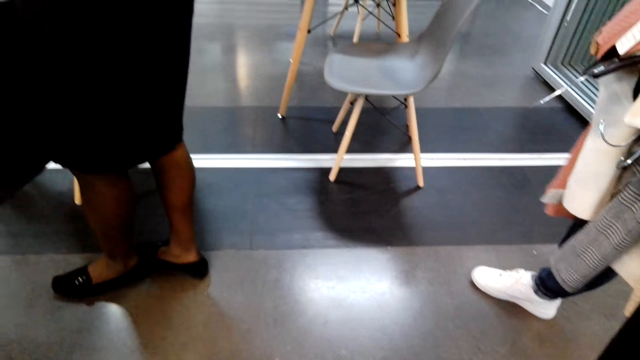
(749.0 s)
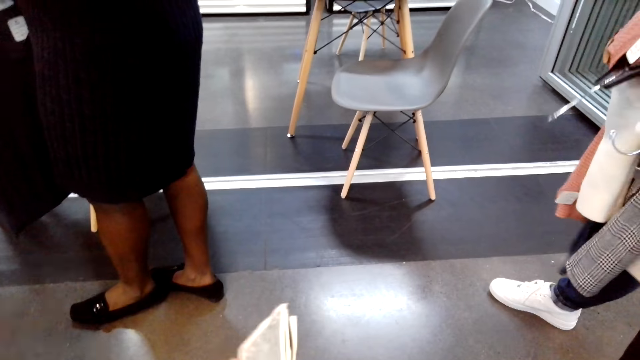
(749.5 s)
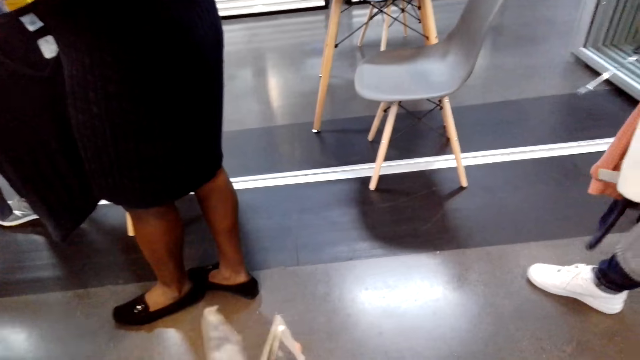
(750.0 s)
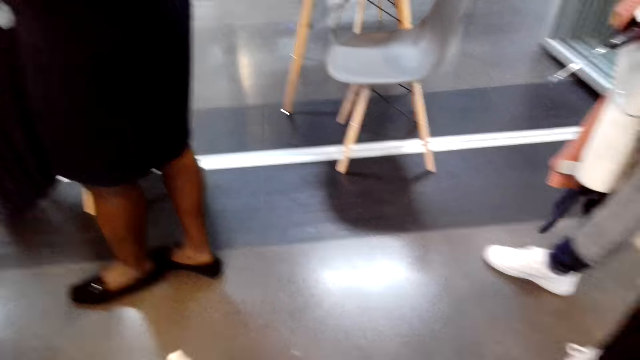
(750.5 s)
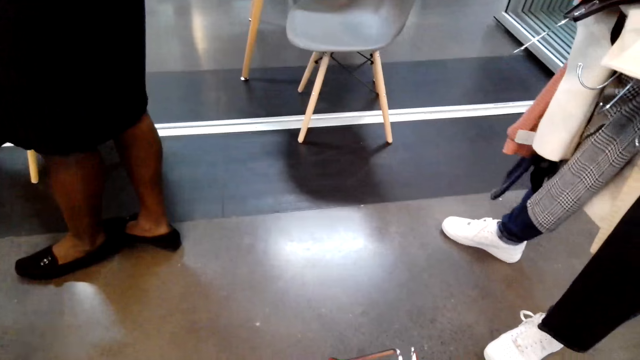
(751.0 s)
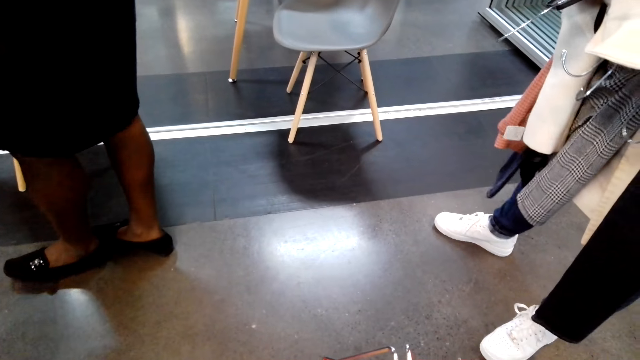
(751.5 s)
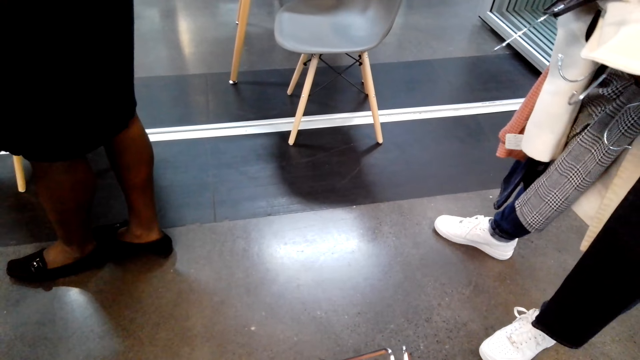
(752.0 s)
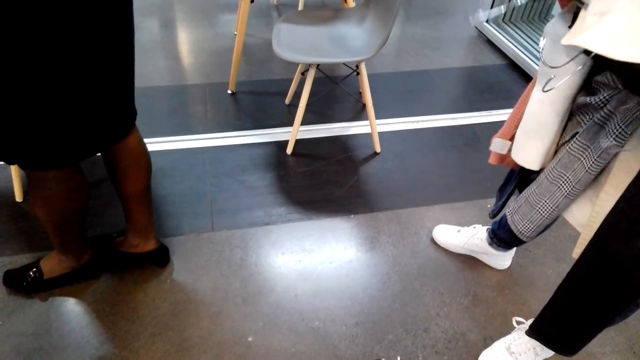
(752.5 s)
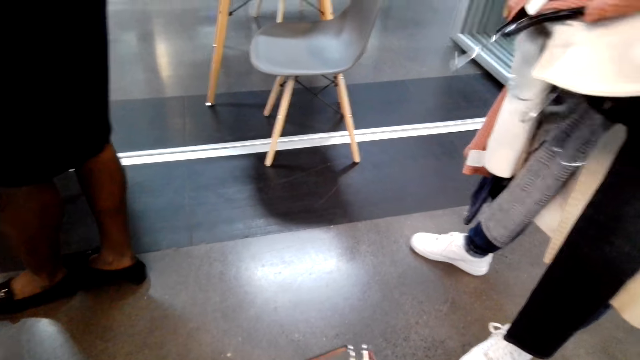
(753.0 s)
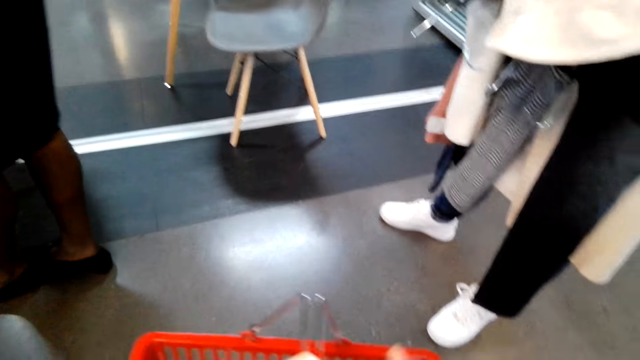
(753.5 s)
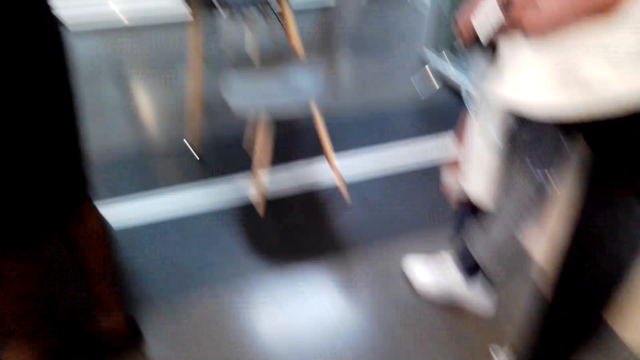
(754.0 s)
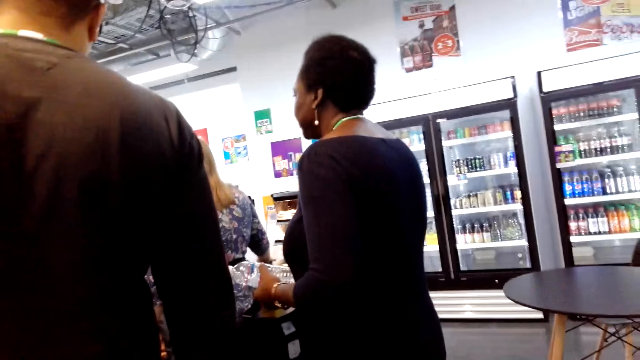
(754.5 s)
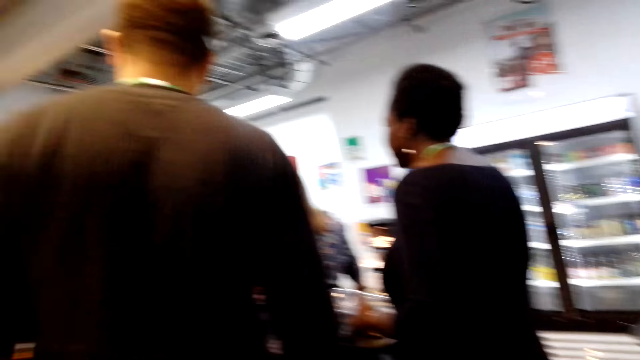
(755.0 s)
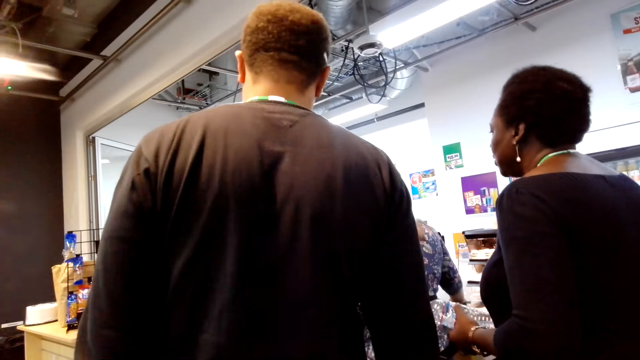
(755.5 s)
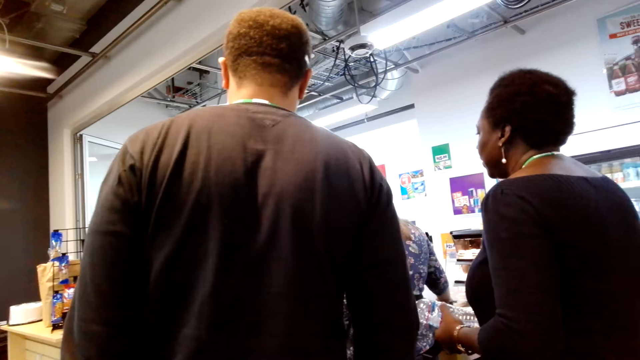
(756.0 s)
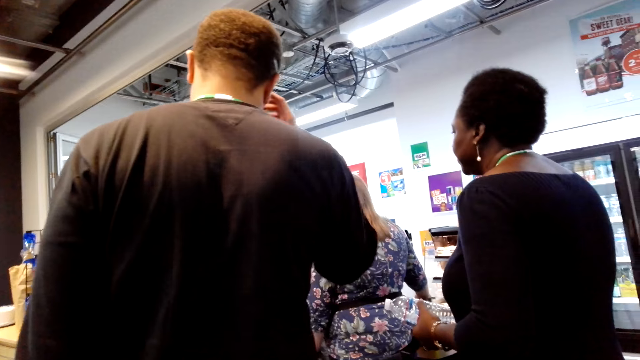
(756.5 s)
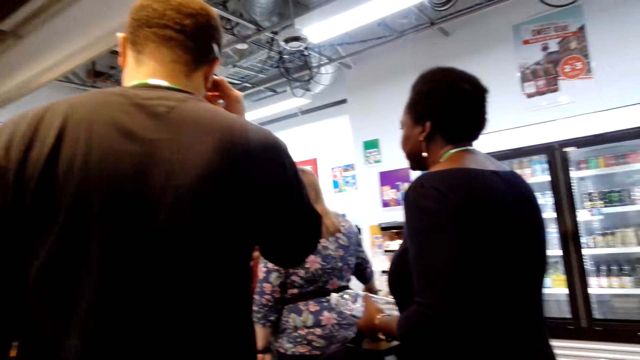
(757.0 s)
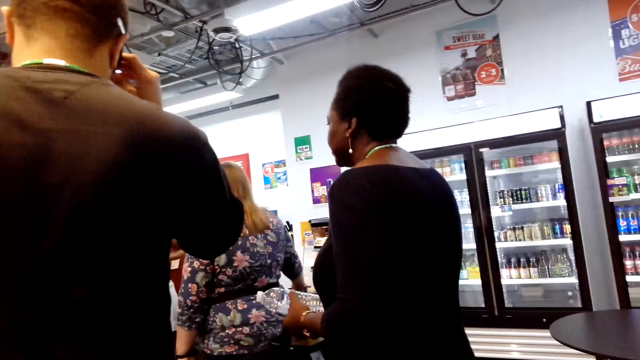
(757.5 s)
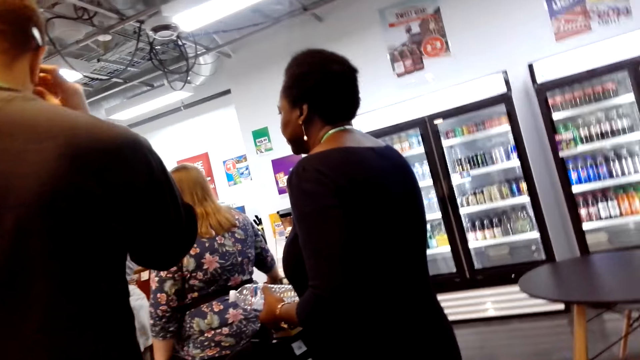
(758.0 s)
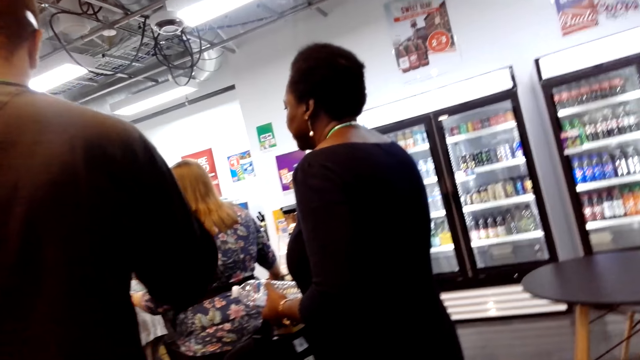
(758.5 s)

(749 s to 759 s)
The camera wearer looks around. A lady stands at the cashier. A man stands at the cashier.

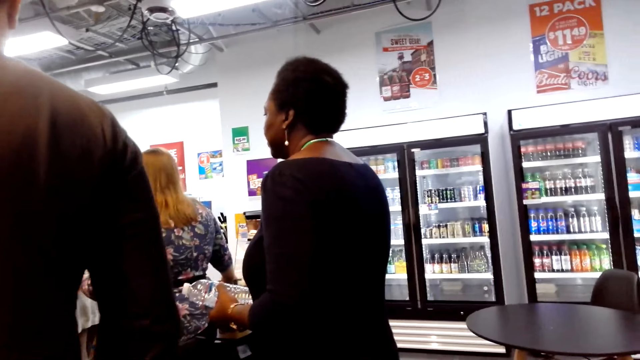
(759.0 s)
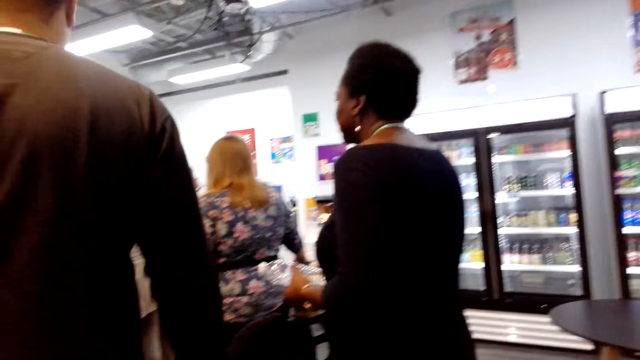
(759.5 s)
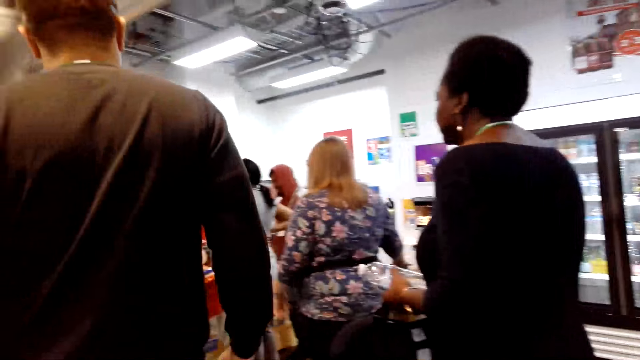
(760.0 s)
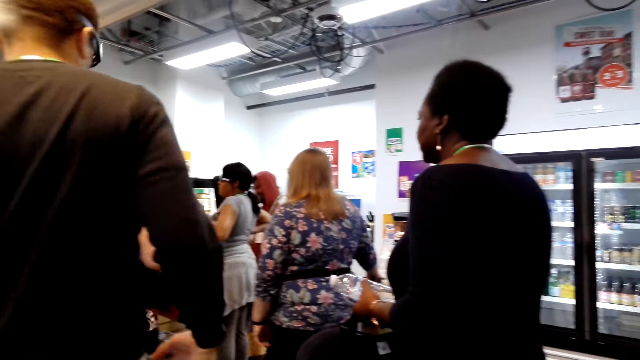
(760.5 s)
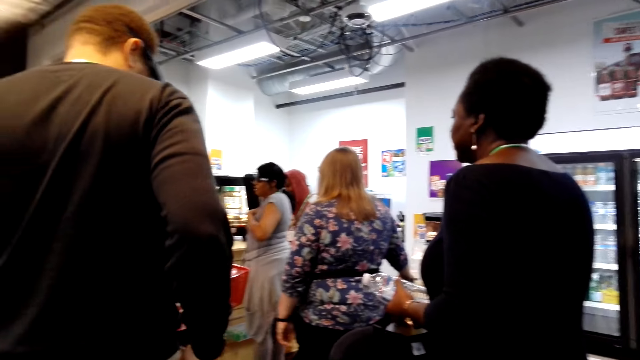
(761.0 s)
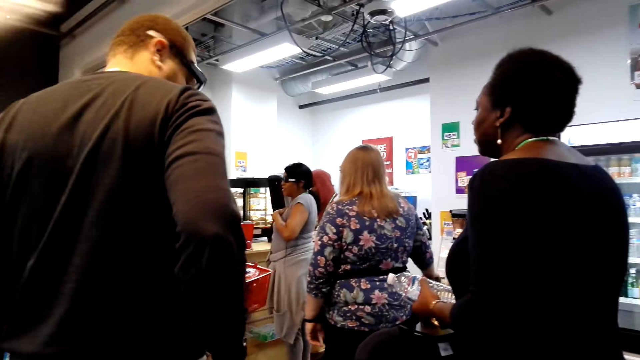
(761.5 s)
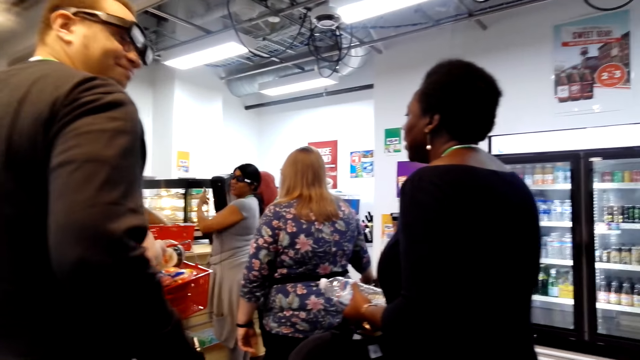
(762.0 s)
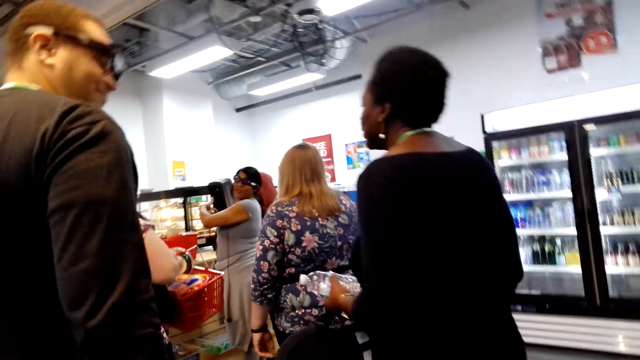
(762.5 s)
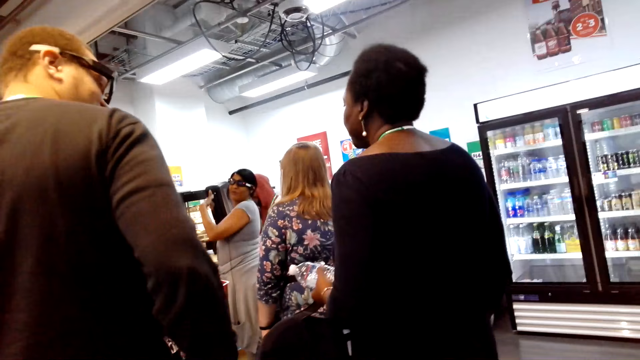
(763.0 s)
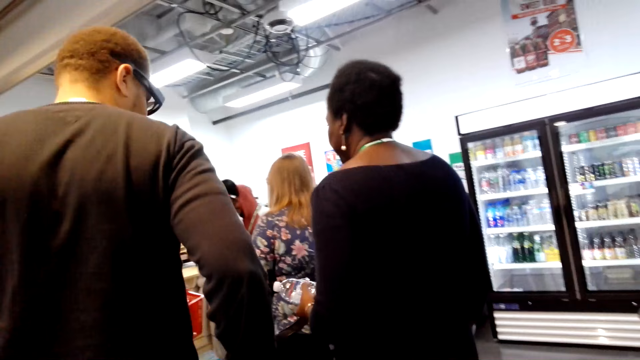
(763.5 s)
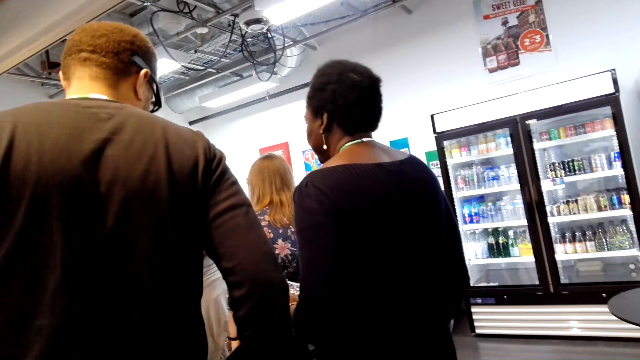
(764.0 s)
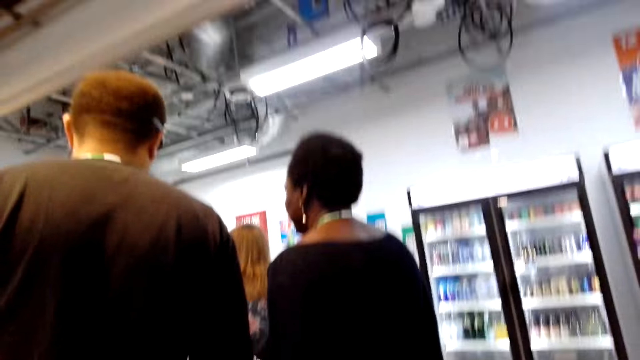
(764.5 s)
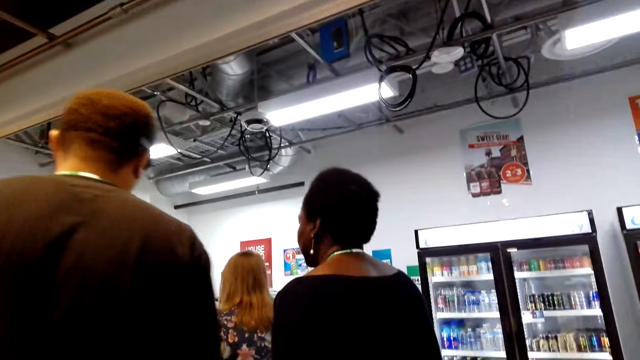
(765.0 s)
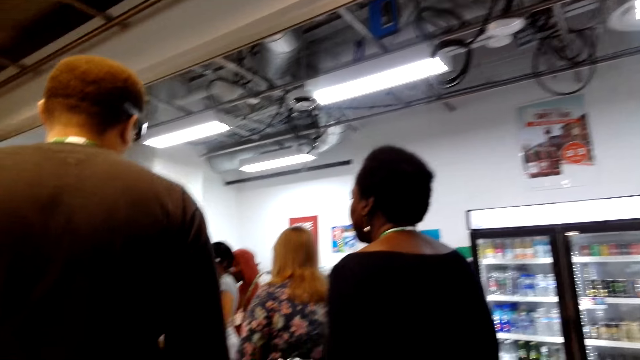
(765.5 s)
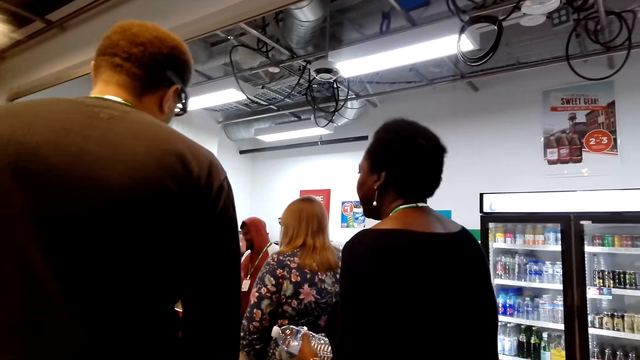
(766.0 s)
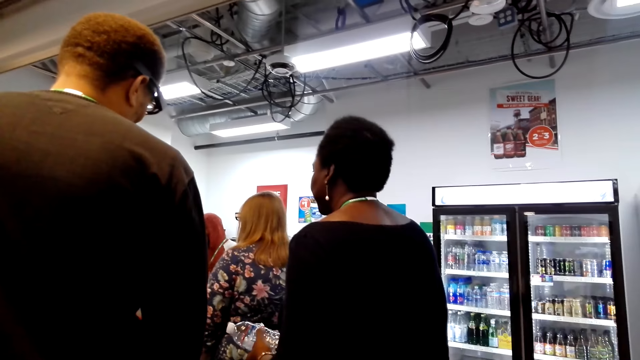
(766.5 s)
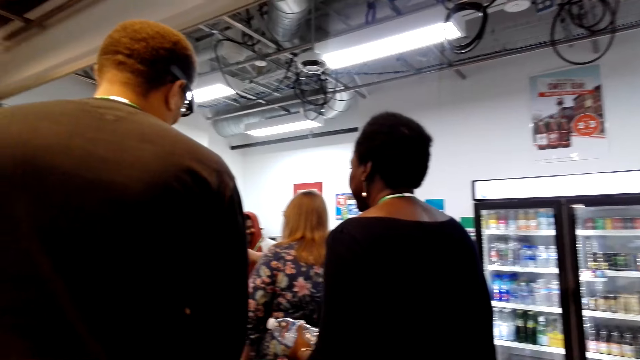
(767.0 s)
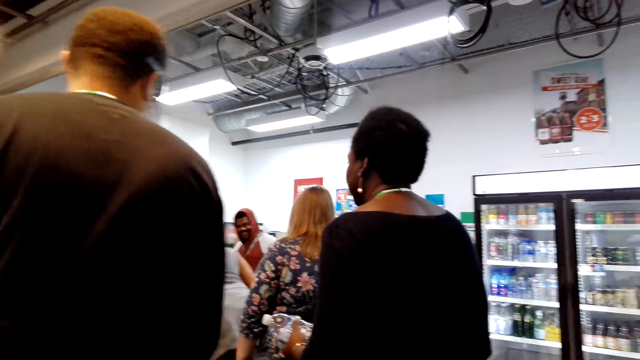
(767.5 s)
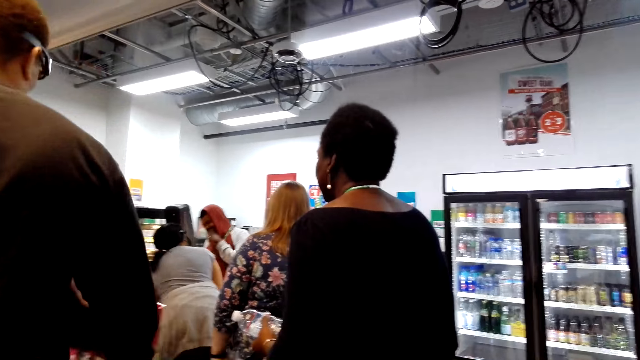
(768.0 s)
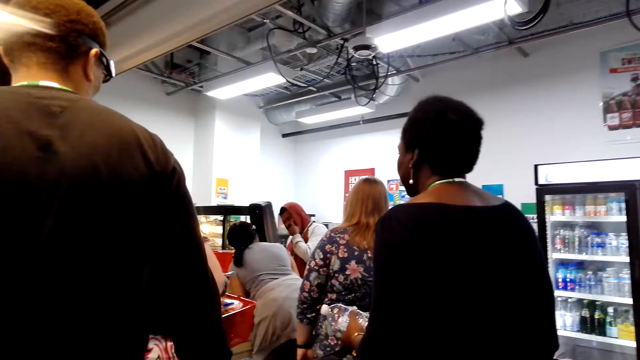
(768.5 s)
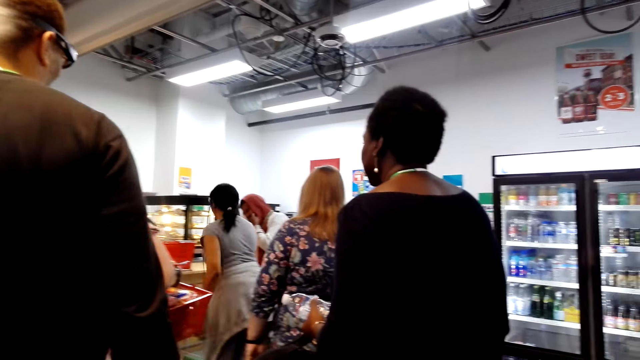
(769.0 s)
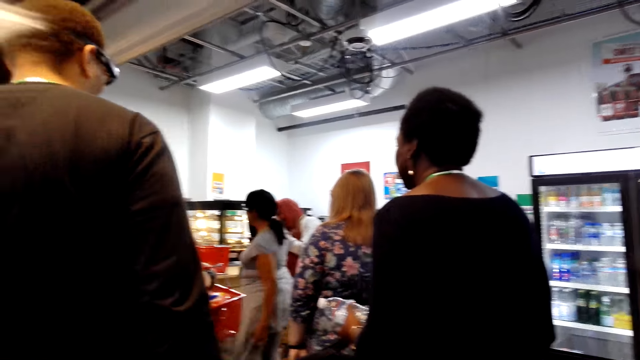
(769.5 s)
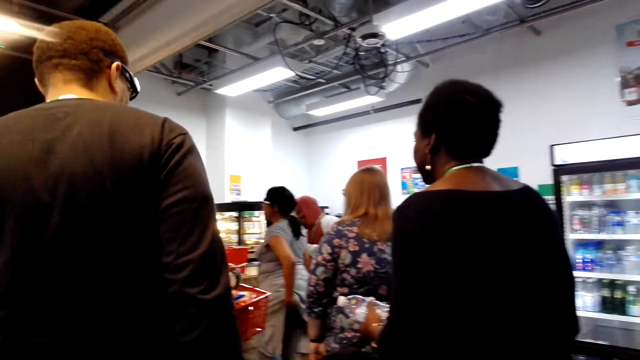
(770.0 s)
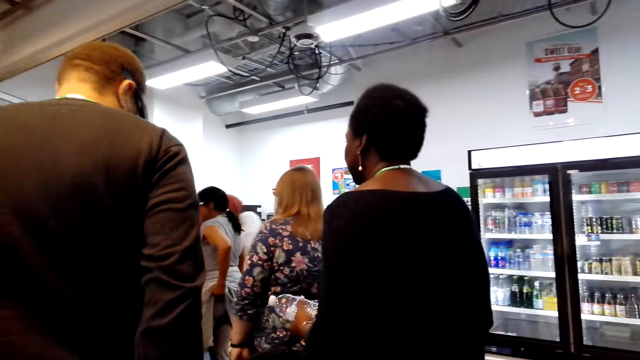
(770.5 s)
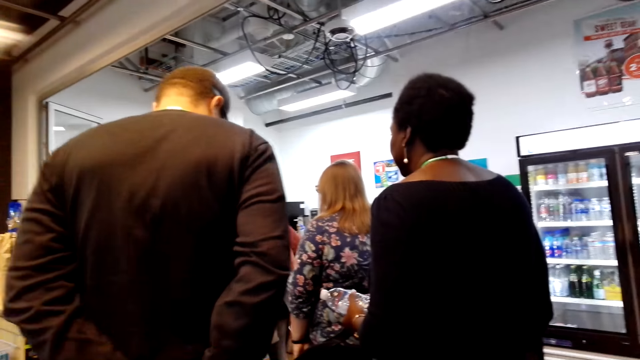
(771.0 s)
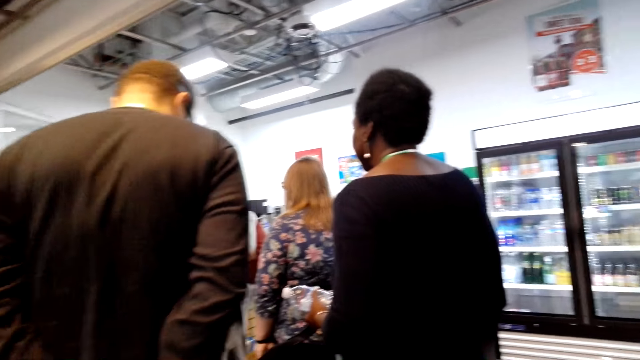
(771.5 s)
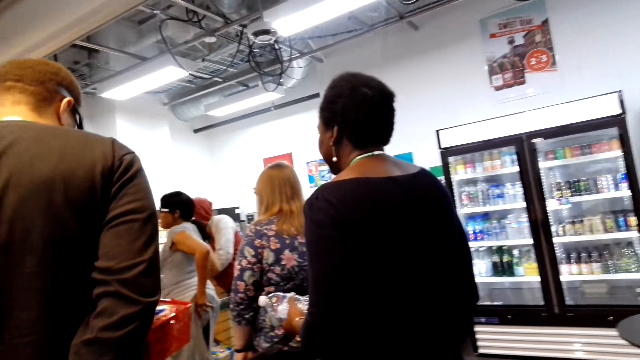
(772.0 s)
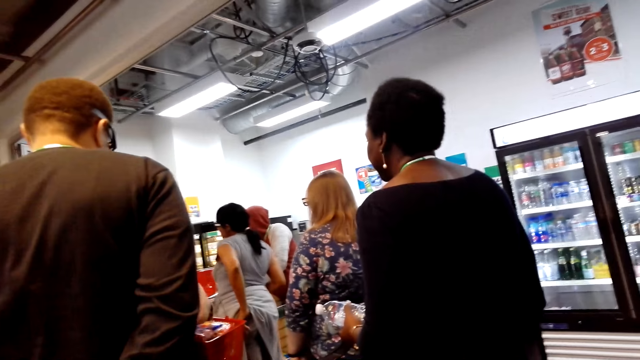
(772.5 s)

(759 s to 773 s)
A lady stands at the cashier. A man turns around.
